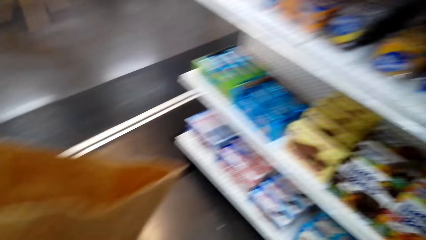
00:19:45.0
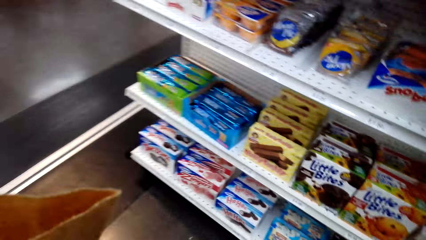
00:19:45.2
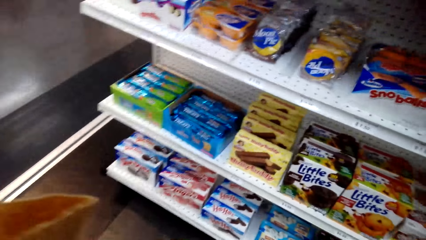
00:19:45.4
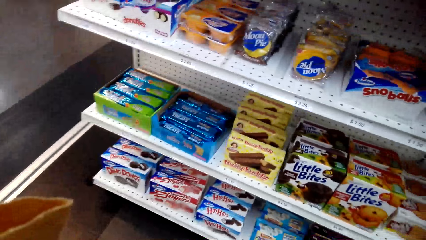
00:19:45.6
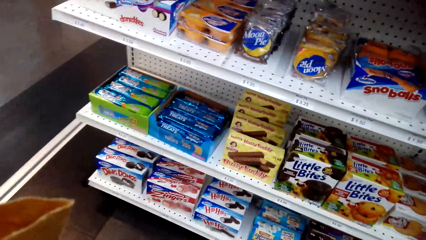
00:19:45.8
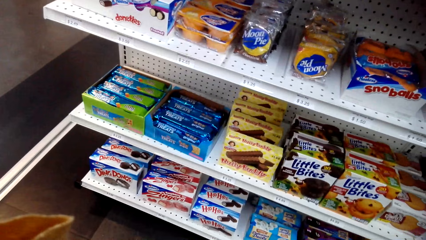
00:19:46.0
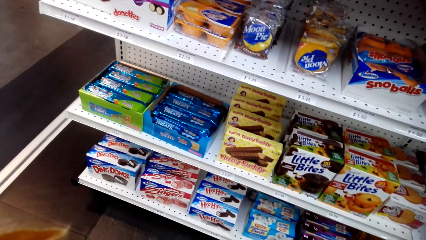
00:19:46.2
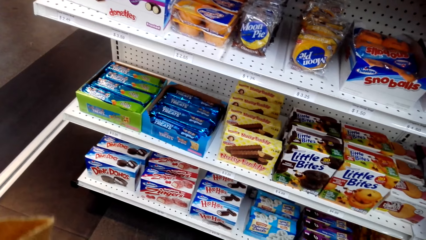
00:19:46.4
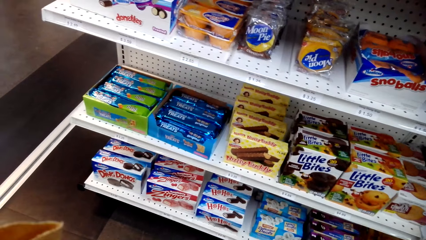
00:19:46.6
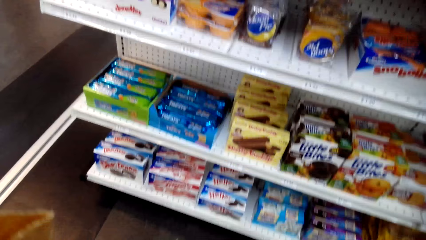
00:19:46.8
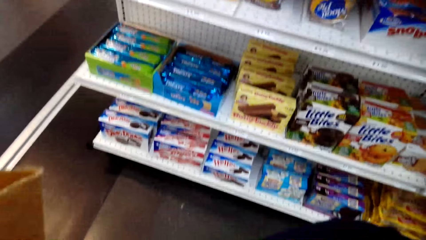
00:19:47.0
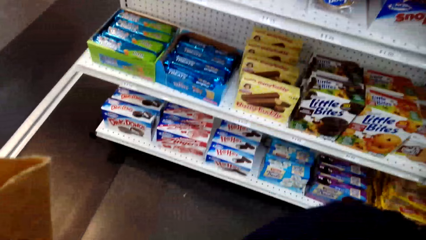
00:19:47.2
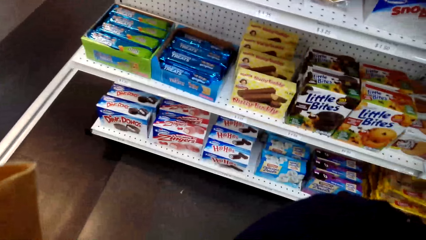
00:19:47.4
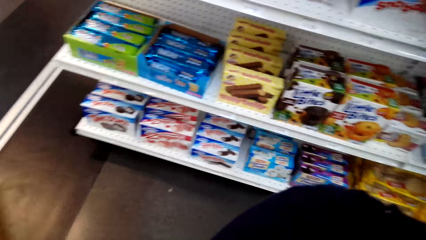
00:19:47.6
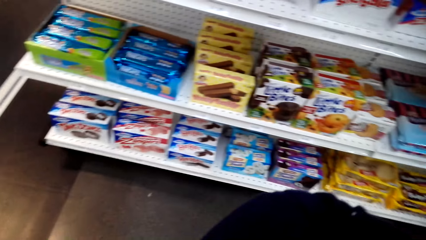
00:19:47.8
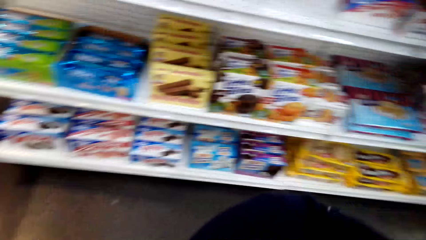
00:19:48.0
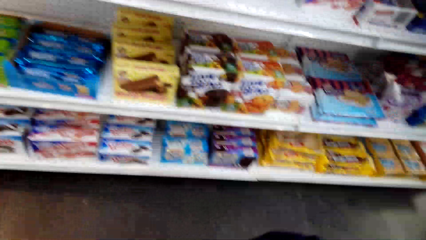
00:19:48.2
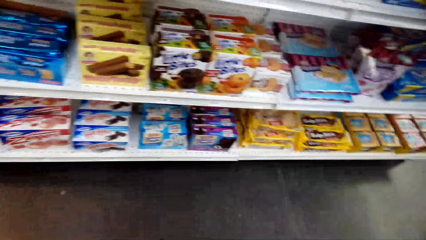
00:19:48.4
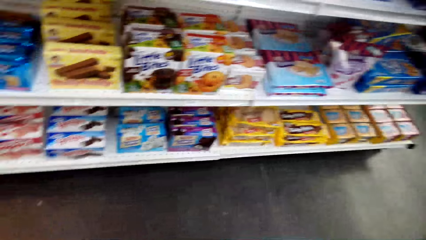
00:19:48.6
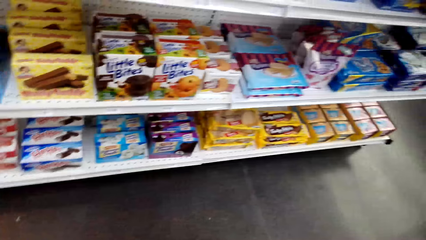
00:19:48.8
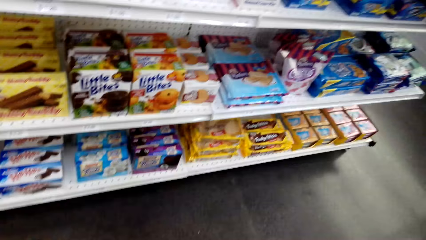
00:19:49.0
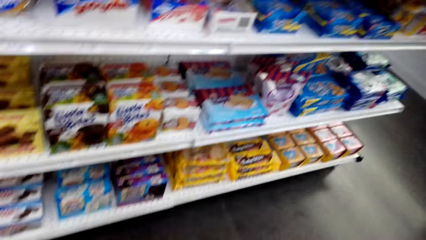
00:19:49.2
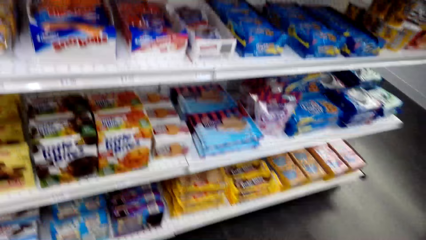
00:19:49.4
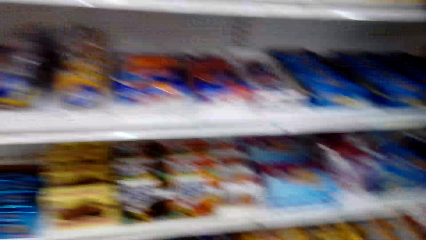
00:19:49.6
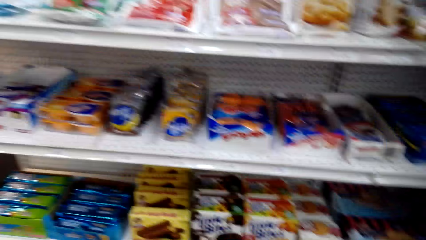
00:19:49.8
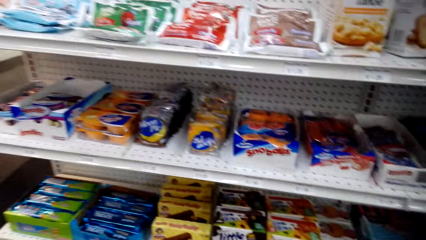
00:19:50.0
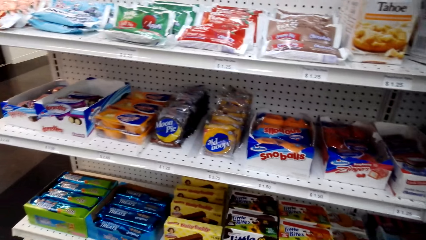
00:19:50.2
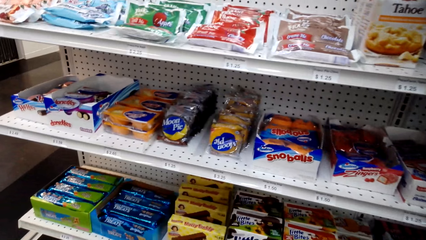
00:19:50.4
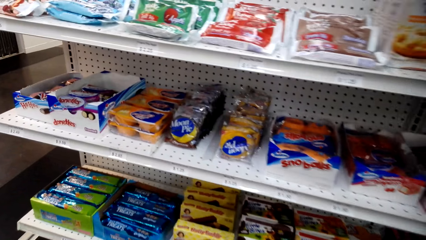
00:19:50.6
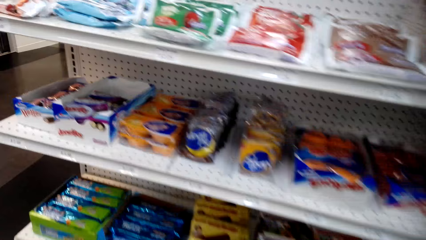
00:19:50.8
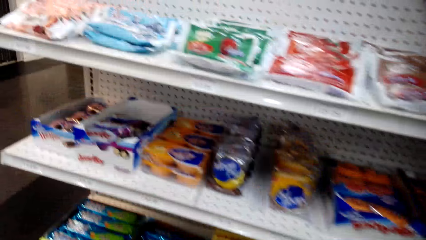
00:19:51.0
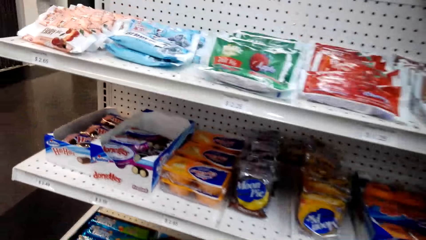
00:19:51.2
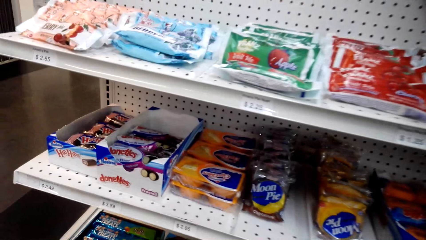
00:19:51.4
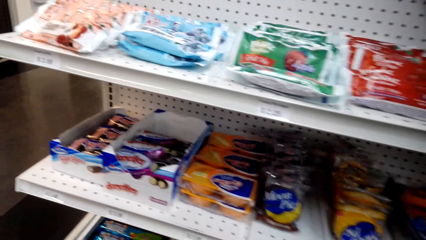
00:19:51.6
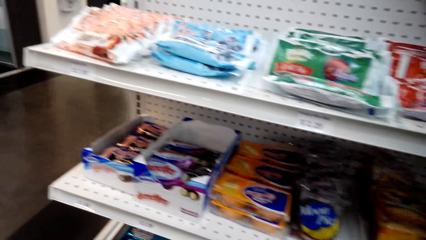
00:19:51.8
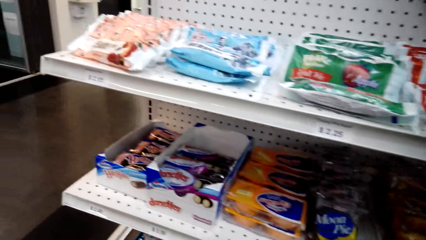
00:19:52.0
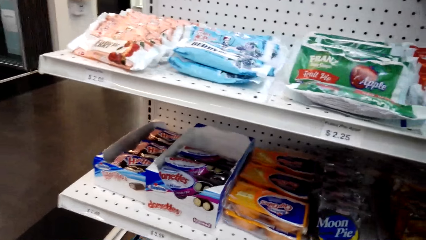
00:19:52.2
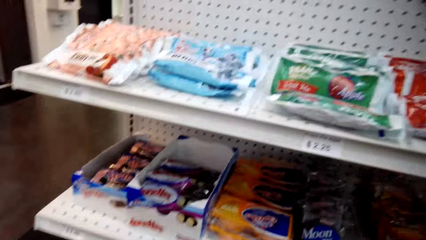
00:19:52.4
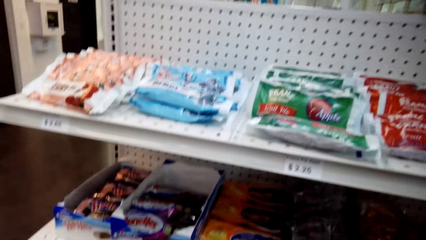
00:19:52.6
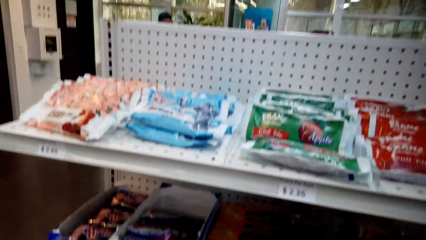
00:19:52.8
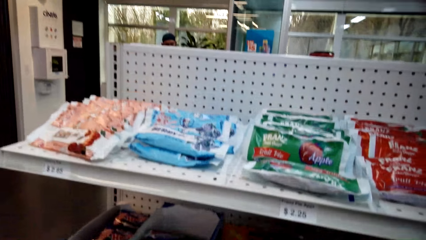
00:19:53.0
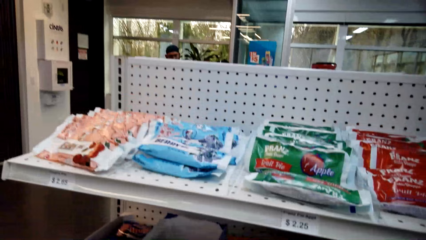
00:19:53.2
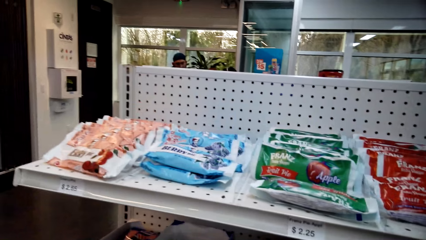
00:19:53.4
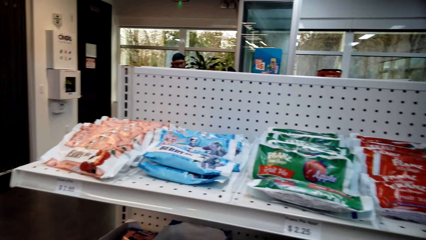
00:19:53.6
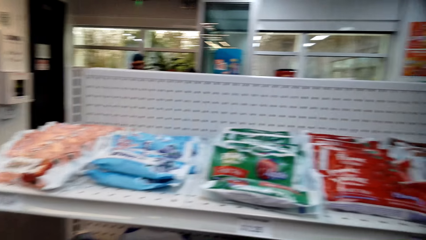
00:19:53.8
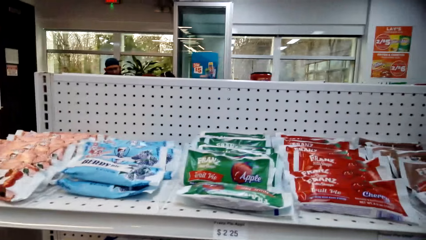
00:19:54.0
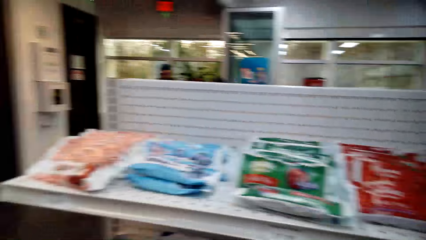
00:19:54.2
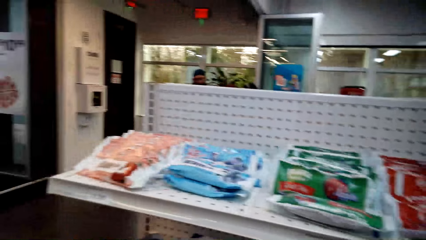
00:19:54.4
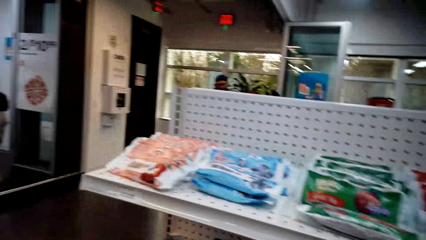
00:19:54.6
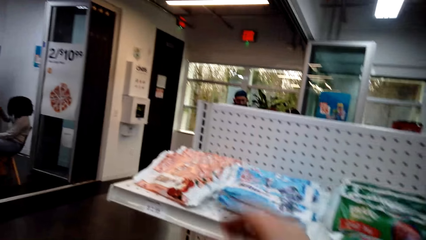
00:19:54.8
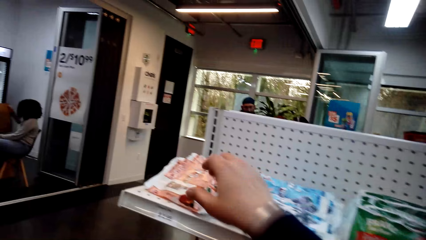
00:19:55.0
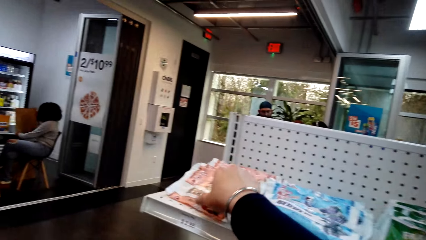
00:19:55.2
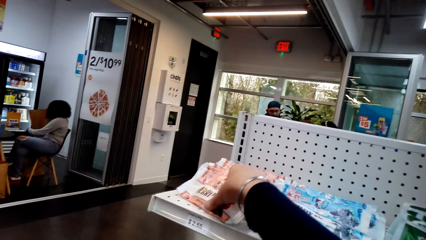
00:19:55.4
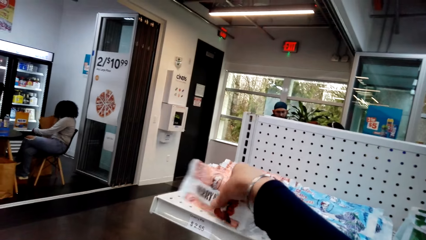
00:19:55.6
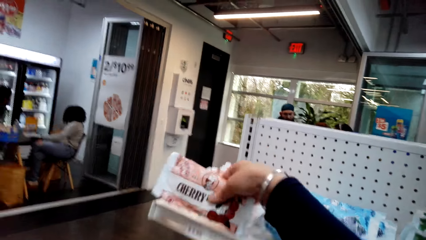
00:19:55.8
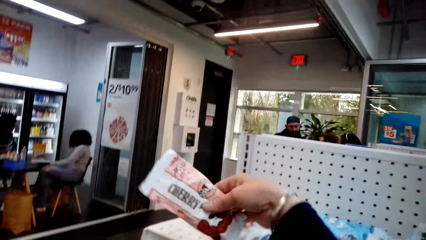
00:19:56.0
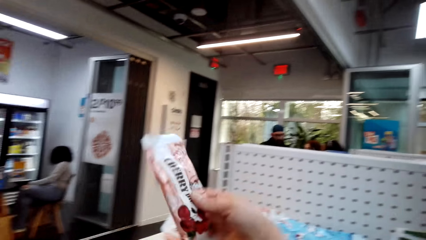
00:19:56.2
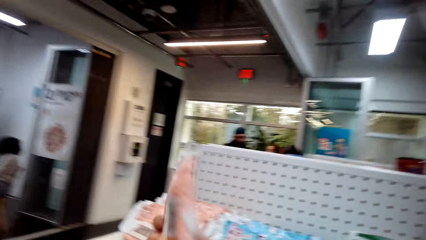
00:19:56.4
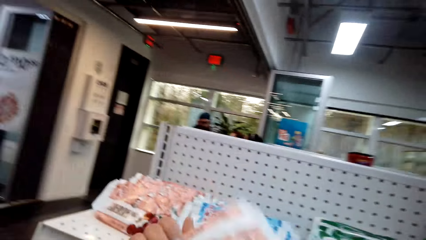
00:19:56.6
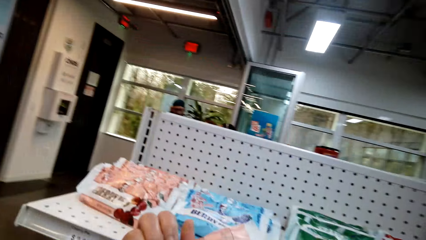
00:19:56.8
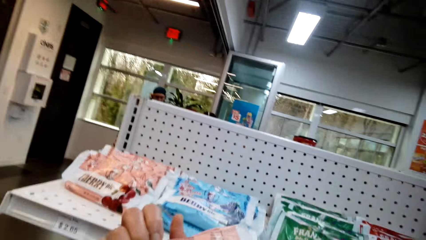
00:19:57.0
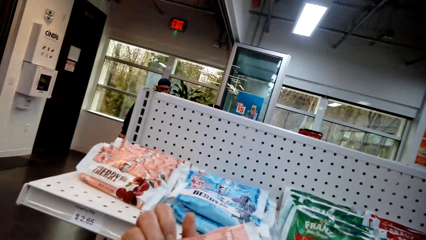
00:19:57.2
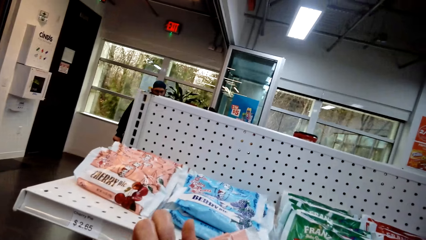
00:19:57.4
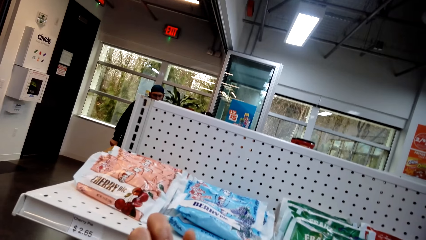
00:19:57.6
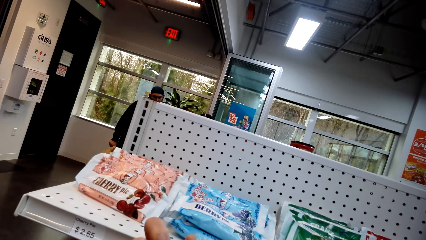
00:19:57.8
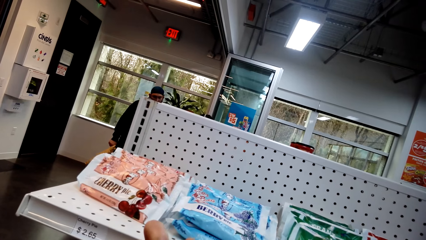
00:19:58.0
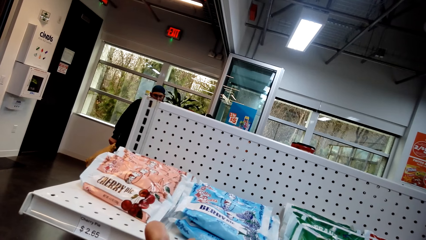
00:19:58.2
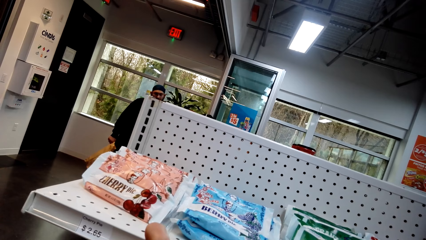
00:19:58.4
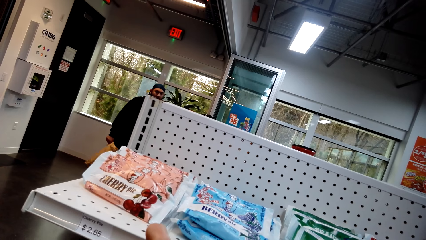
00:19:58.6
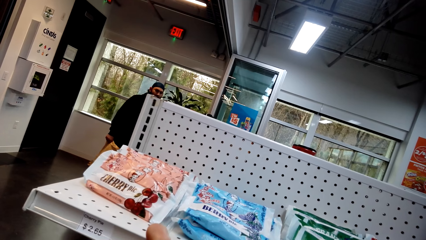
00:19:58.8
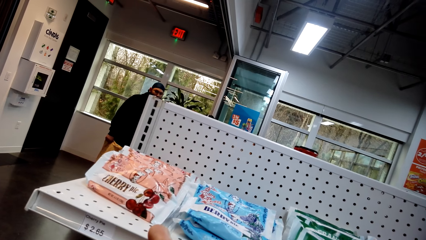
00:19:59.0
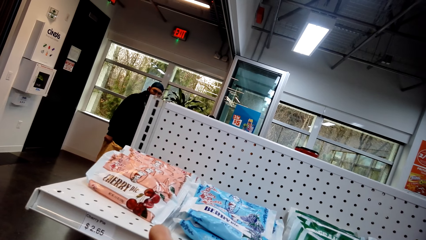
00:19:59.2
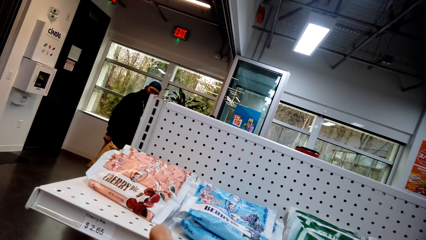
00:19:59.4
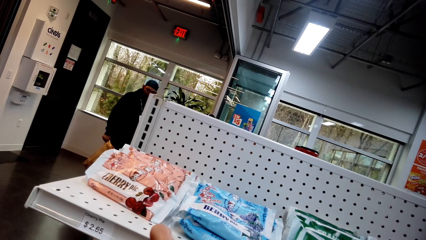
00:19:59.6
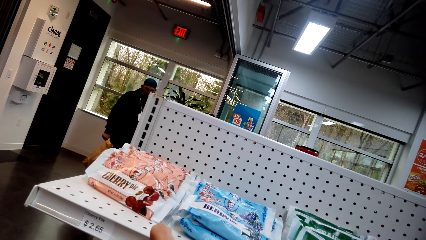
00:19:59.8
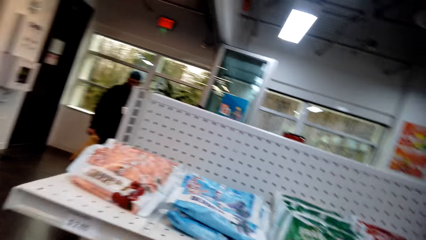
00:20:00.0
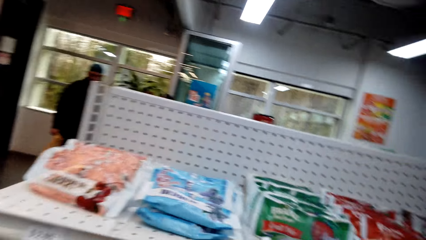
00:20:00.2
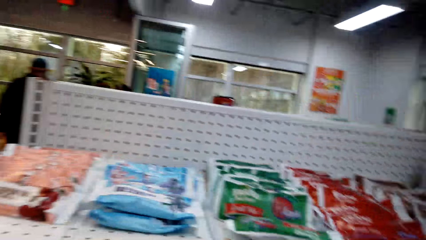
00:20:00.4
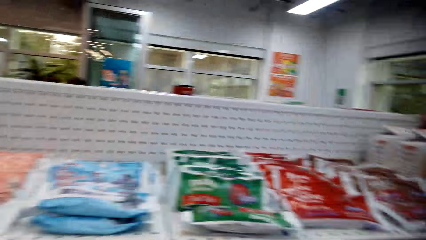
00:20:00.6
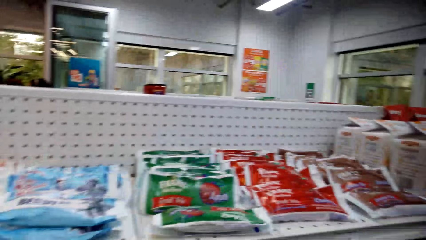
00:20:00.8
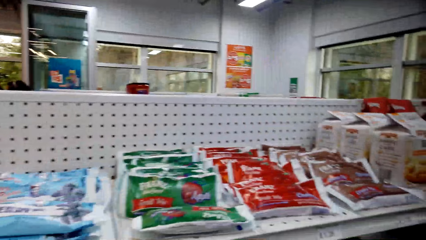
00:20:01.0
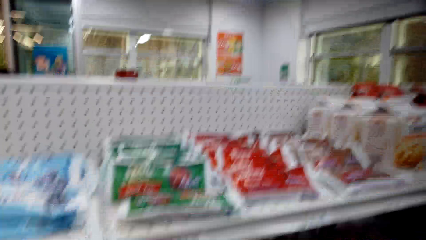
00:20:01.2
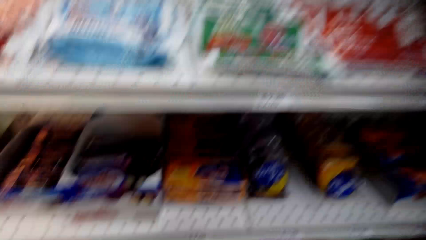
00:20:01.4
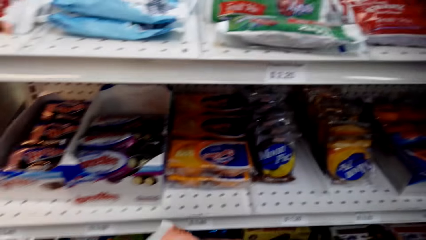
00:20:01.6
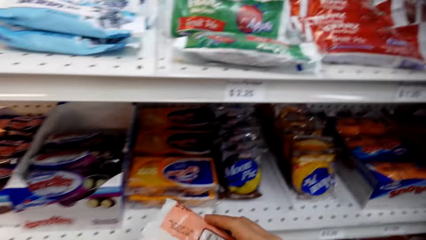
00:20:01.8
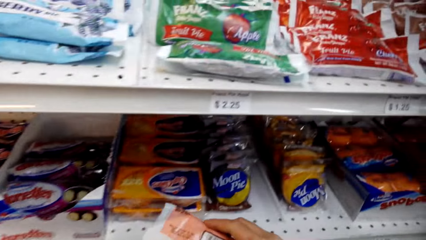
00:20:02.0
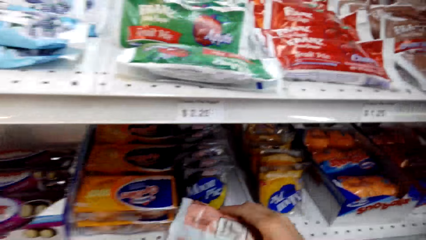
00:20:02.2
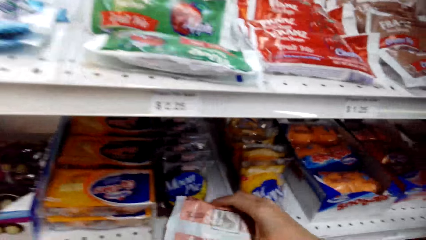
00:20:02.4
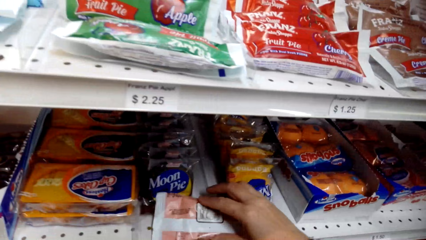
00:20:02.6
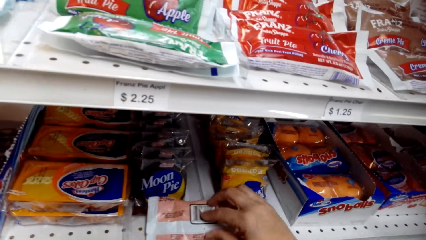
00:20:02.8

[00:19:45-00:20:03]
The camera wearer looks around. They pick a cherry. They examine the cherry. They look around the shelf.
